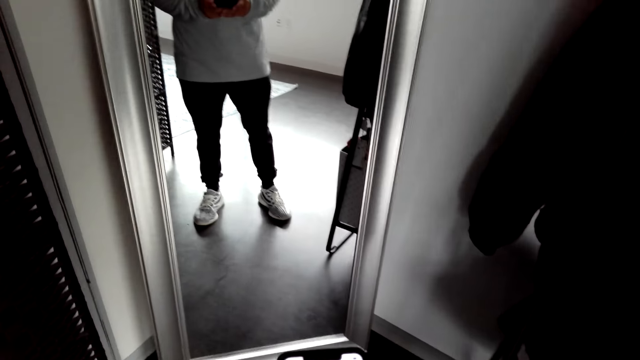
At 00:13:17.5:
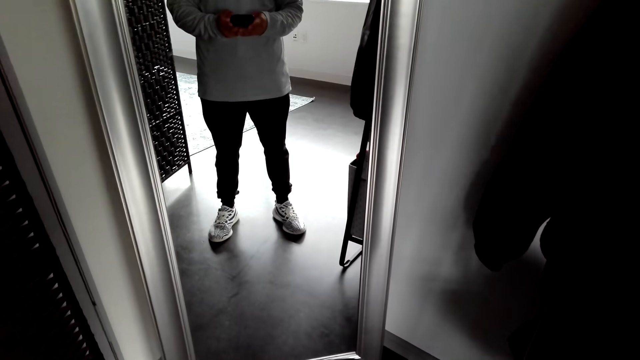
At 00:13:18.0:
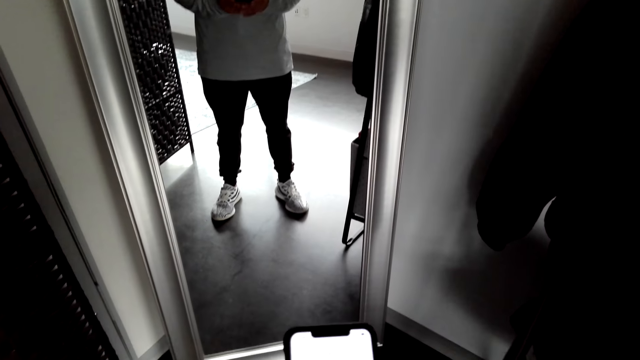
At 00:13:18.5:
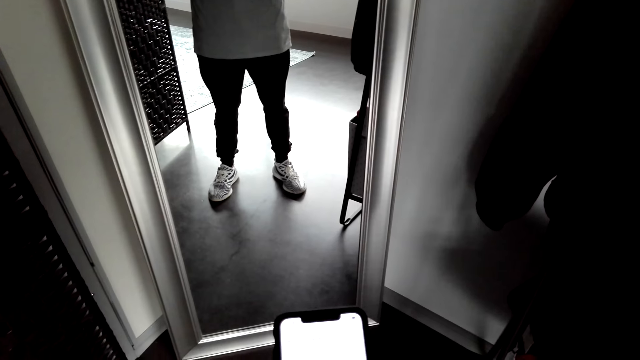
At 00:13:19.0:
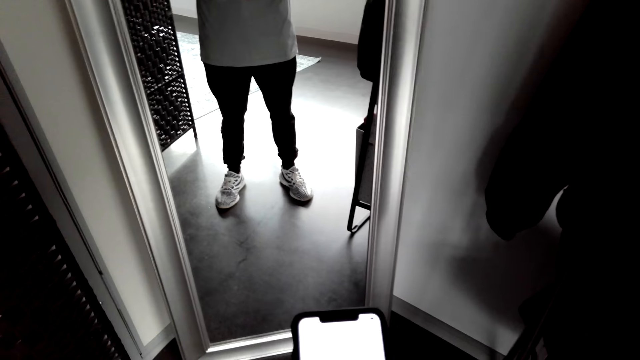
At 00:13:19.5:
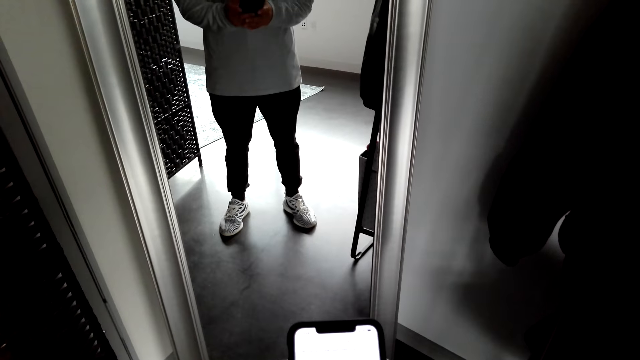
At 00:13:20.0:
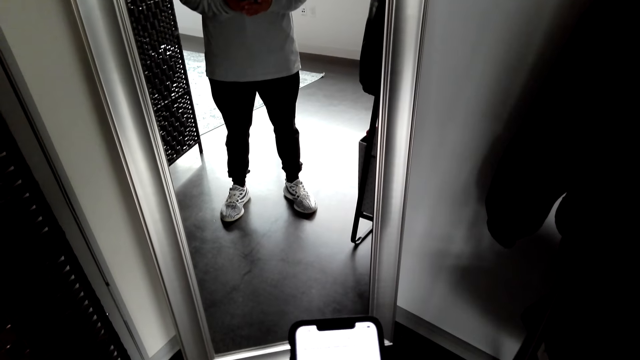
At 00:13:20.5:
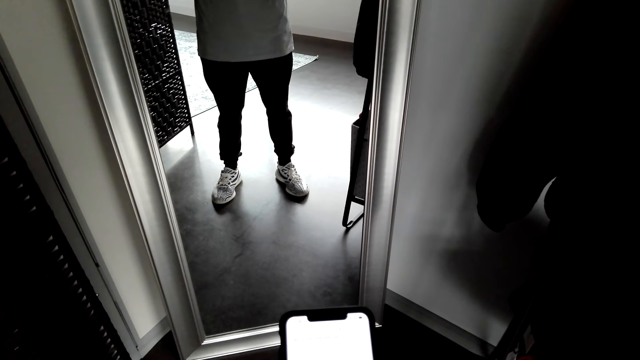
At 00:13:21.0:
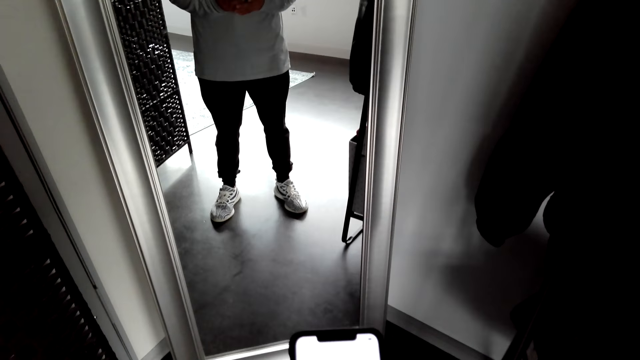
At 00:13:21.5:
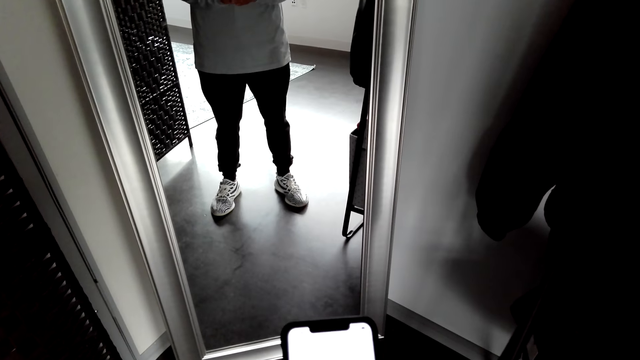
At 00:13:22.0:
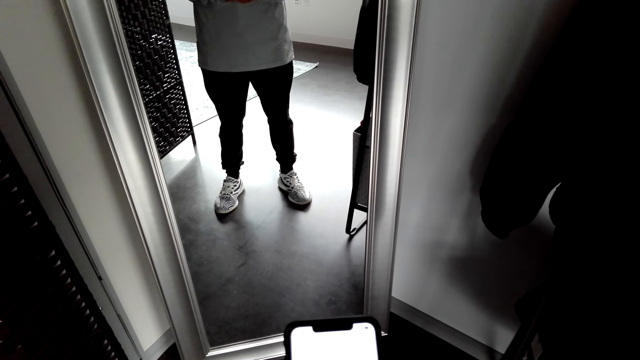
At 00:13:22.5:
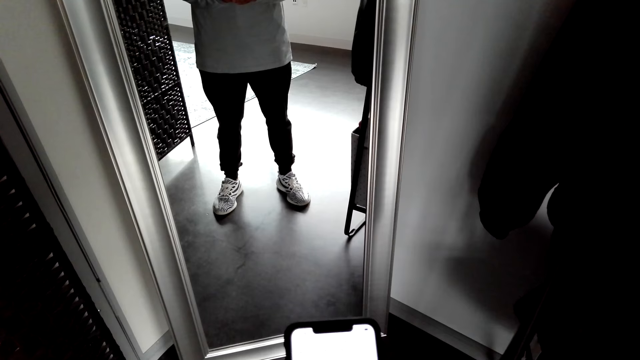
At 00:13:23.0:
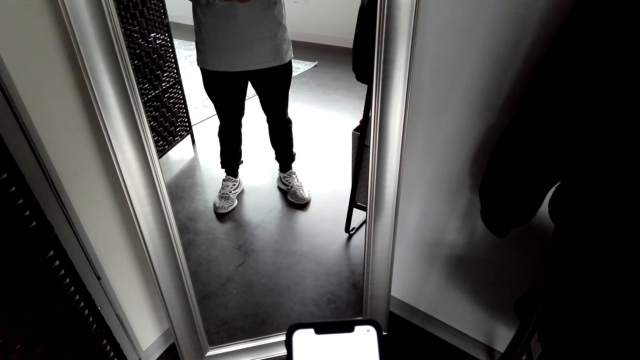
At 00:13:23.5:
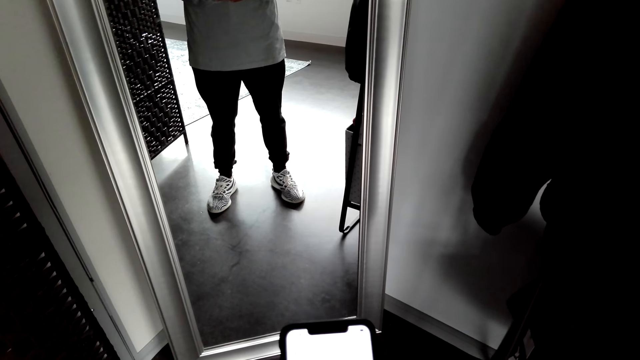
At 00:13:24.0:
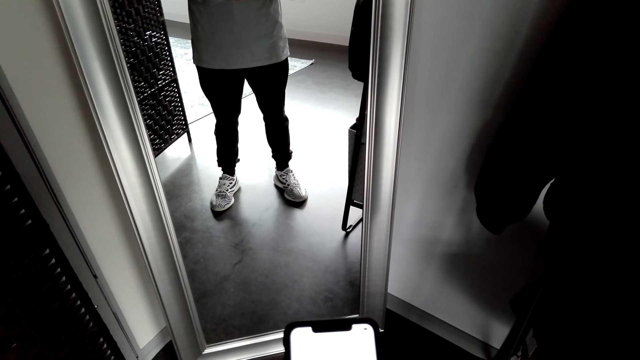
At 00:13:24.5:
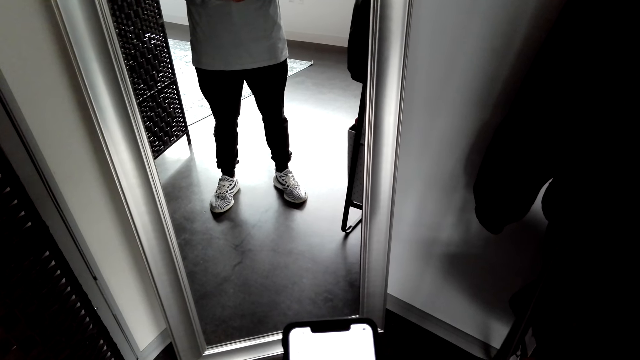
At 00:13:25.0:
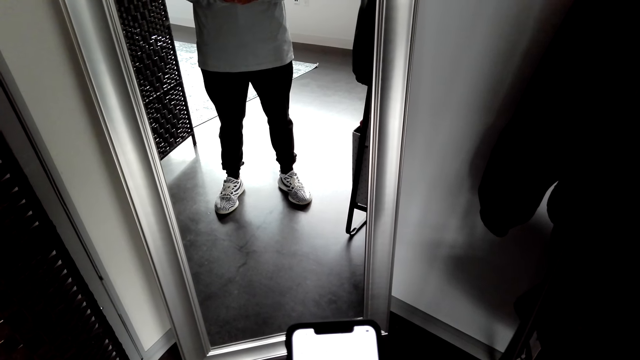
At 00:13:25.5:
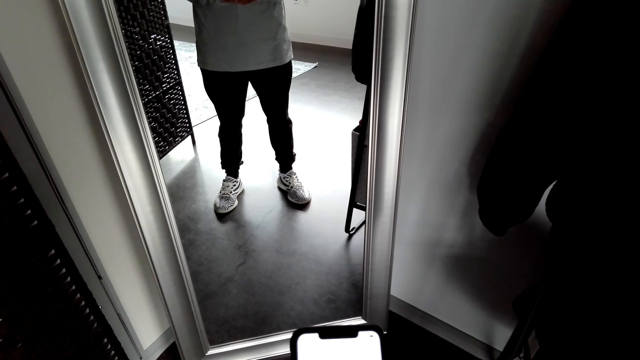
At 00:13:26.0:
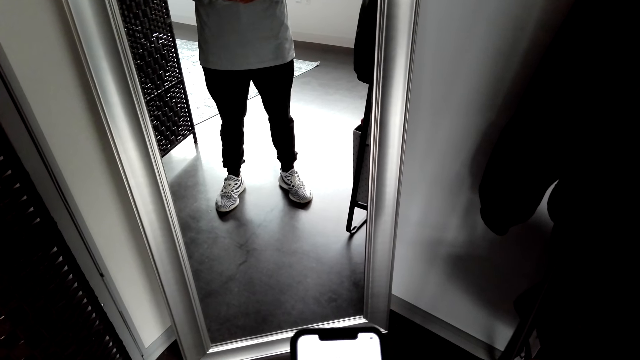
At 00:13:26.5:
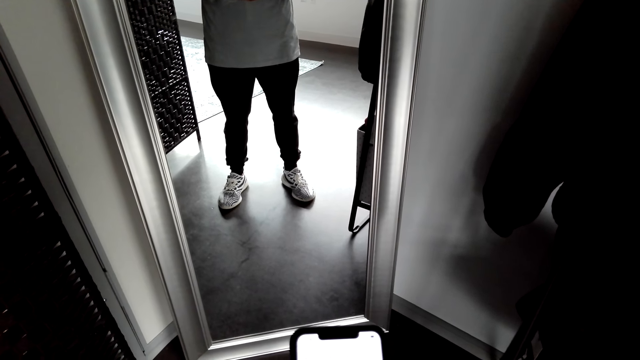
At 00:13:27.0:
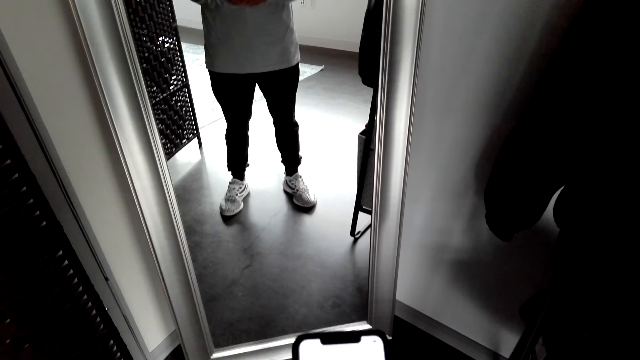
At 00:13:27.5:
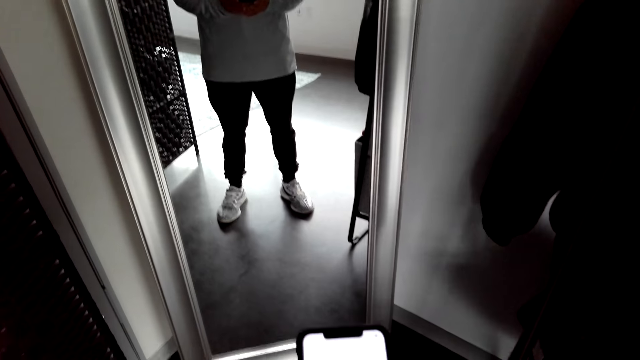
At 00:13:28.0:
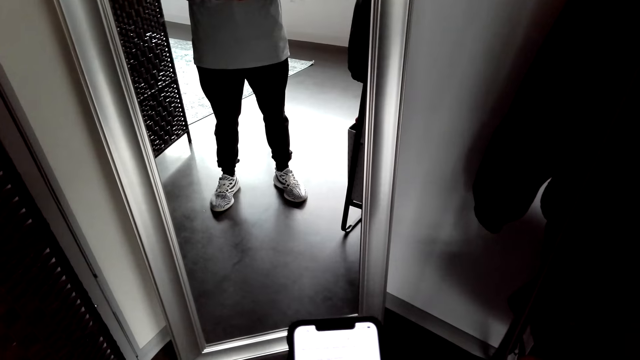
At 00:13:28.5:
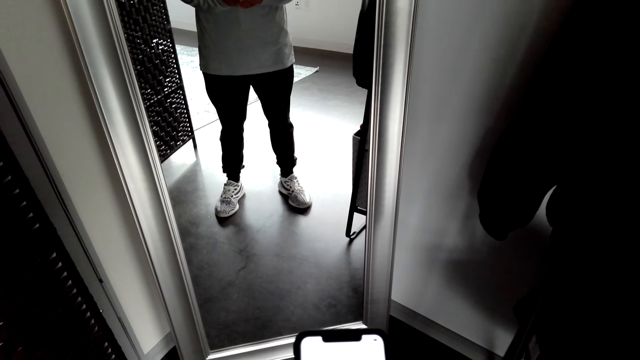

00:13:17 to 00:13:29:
The camera wearer uses a phone. They look at the phone.

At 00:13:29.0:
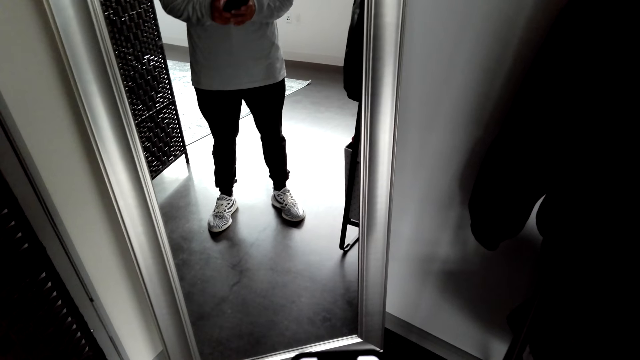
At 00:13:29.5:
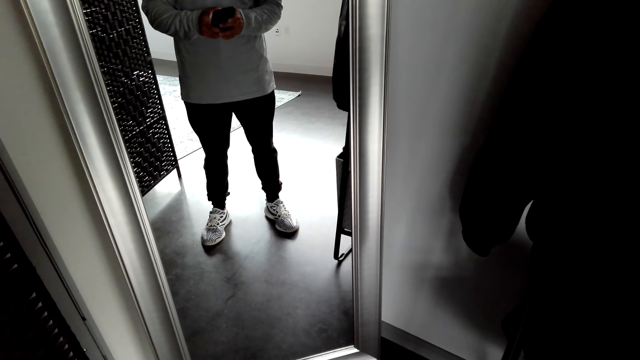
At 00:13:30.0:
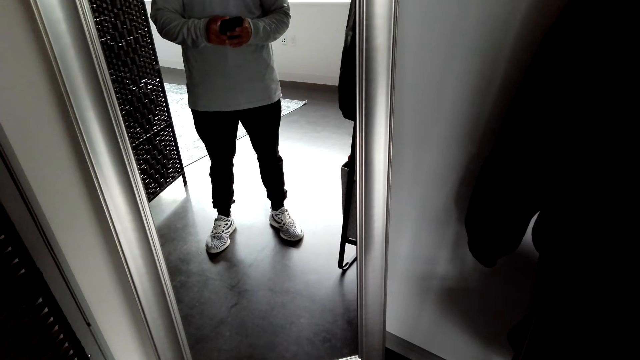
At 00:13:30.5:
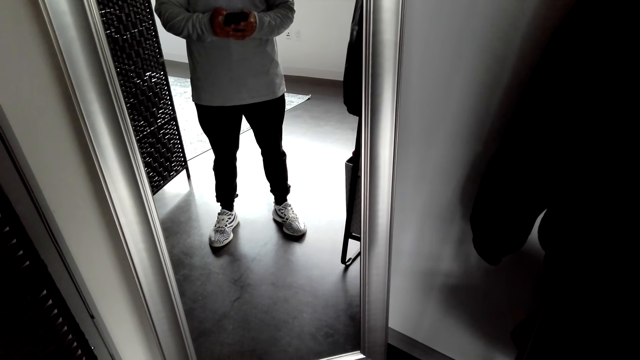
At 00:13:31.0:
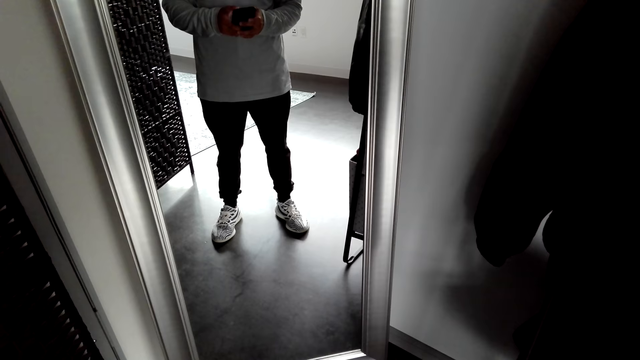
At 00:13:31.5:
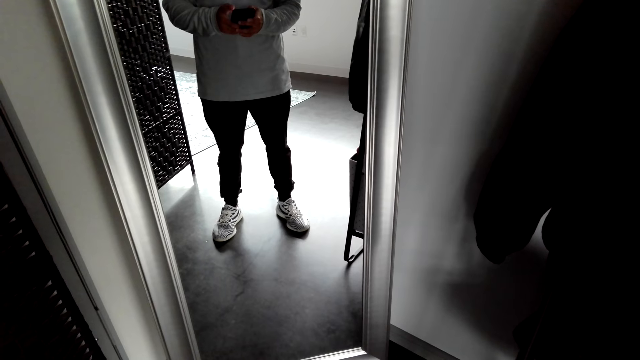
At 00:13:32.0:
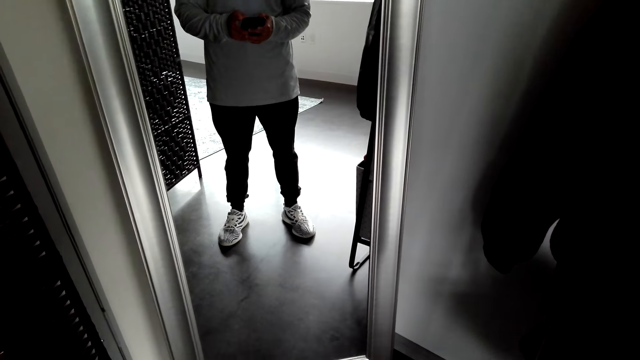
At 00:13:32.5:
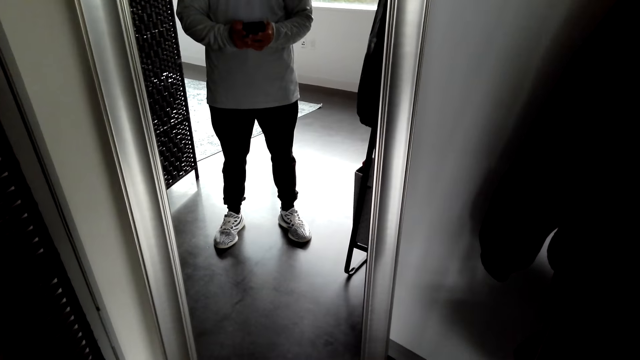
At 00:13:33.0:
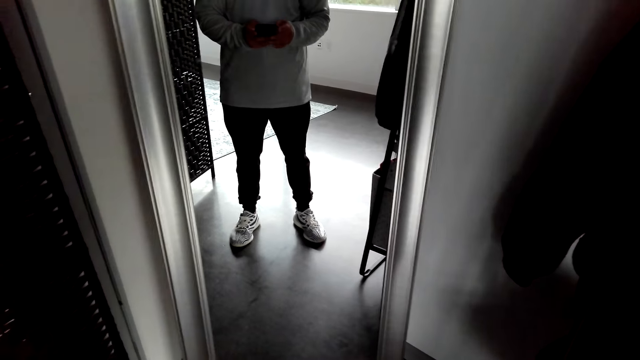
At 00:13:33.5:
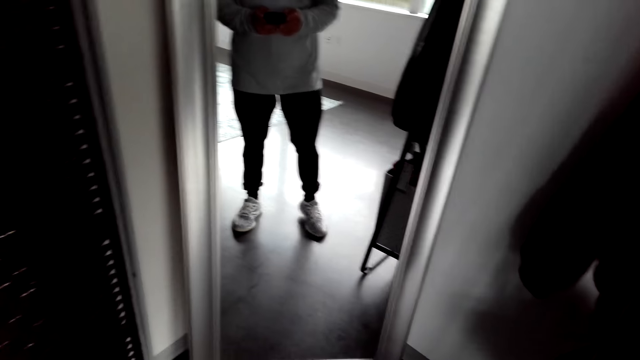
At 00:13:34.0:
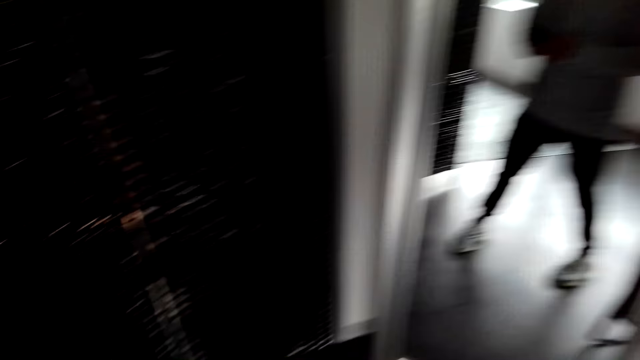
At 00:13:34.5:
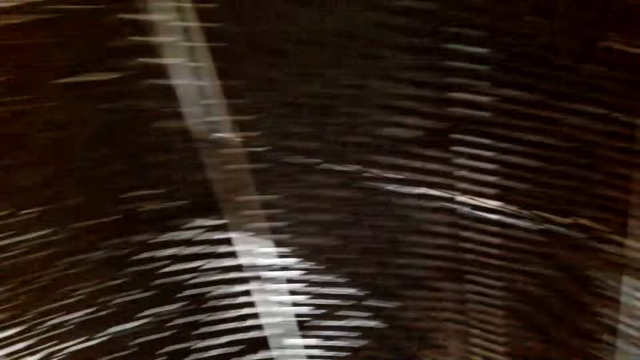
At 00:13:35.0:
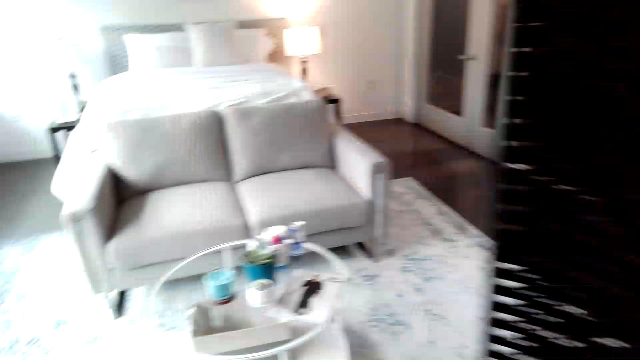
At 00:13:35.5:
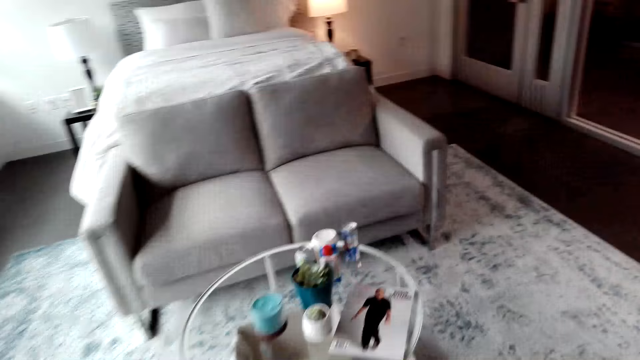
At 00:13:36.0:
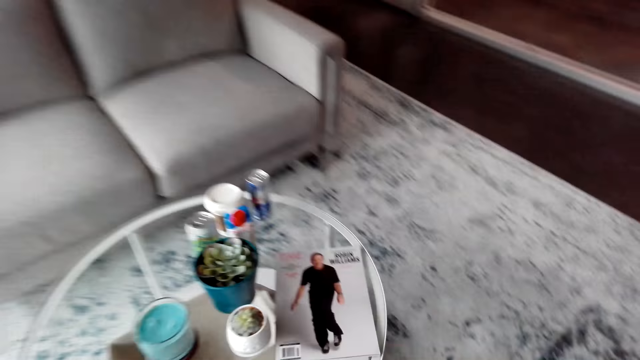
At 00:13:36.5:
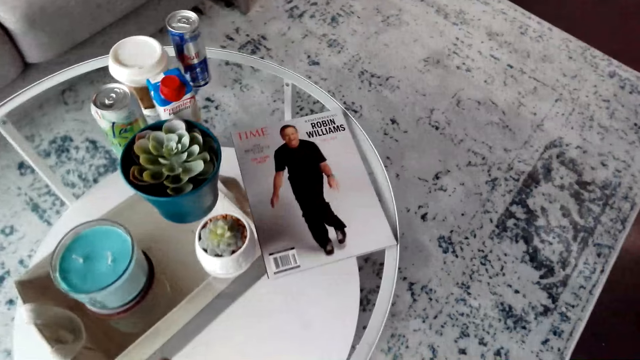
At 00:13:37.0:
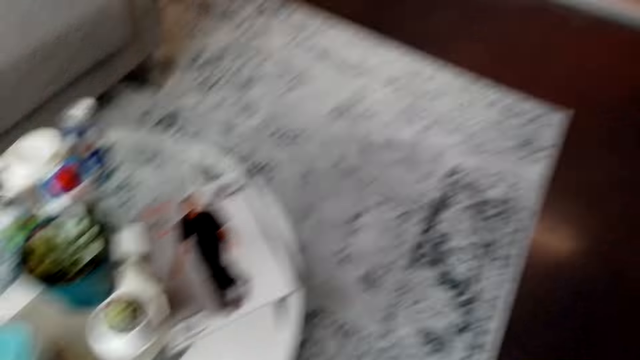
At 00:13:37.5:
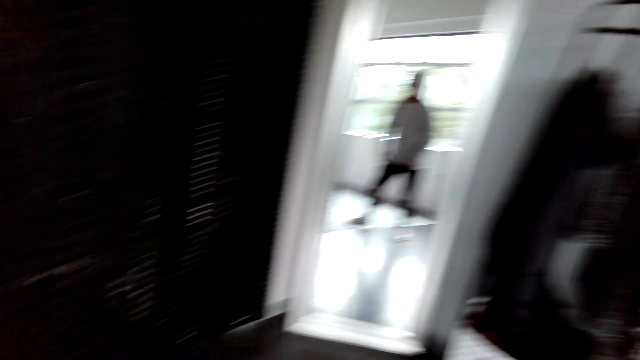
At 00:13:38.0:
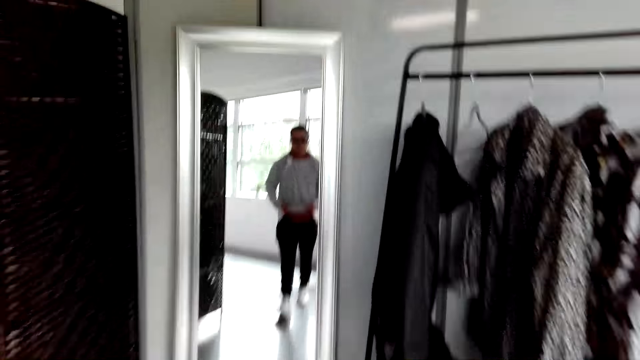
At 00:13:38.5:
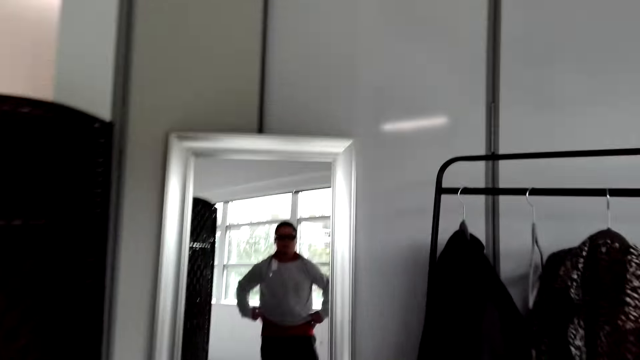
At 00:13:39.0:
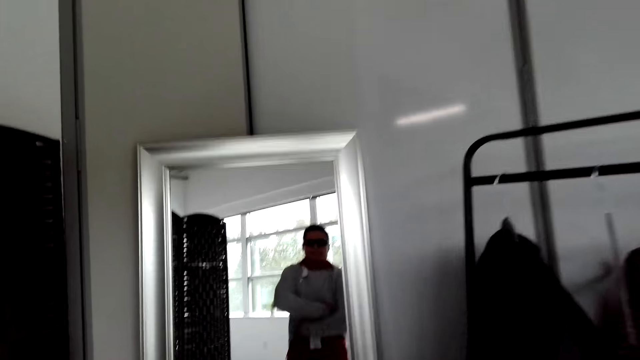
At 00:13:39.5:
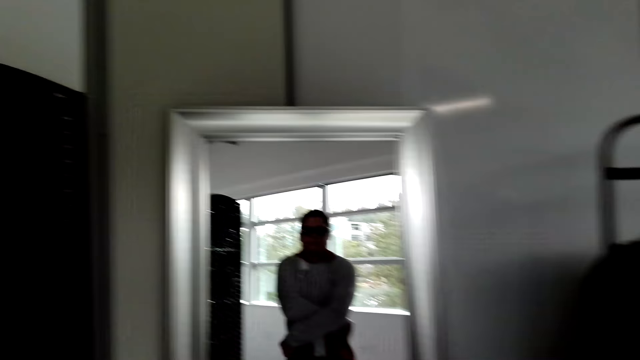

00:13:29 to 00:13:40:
The camera wearer turns around the room. They place a phone on the table. They turn around the room and walk around the room.
